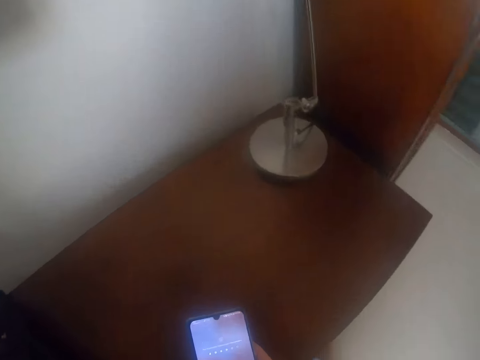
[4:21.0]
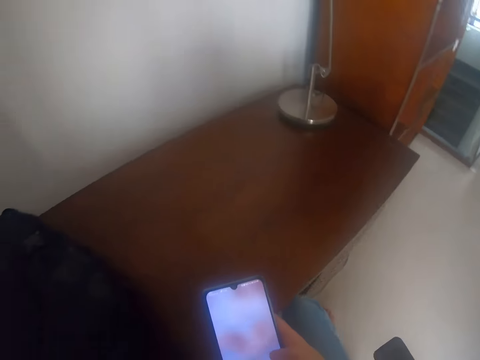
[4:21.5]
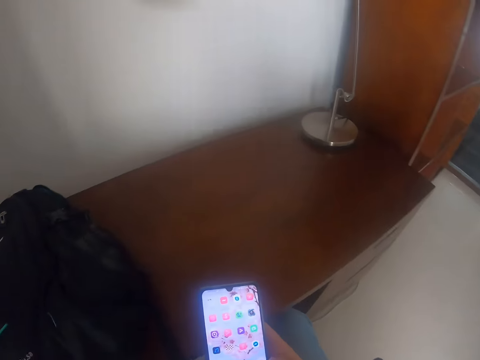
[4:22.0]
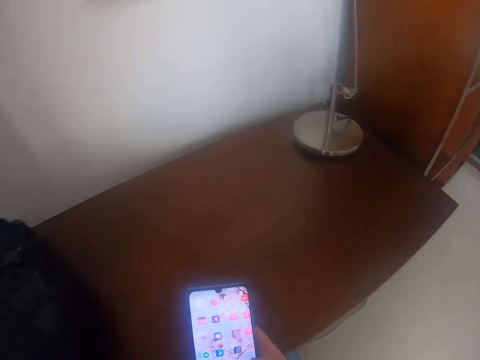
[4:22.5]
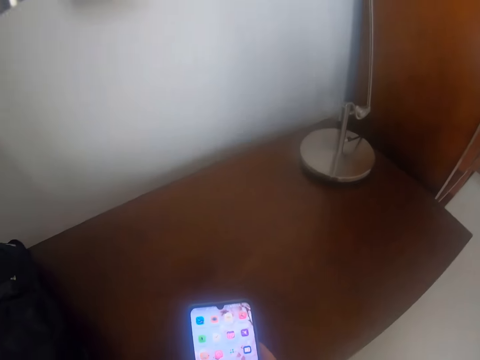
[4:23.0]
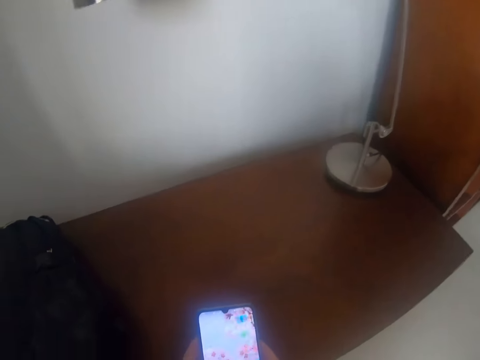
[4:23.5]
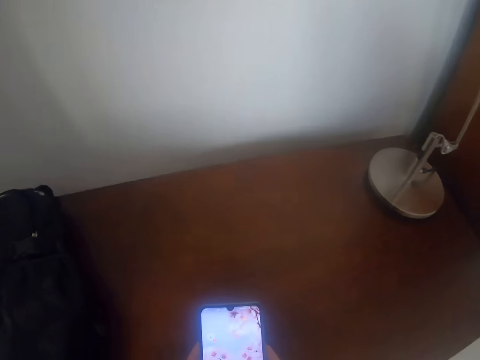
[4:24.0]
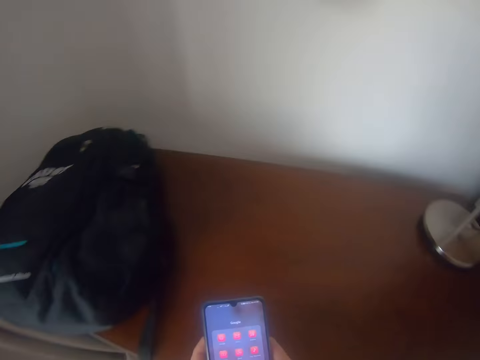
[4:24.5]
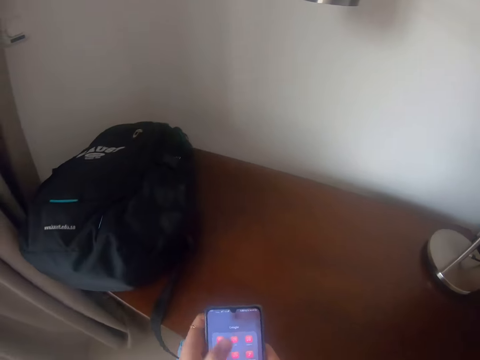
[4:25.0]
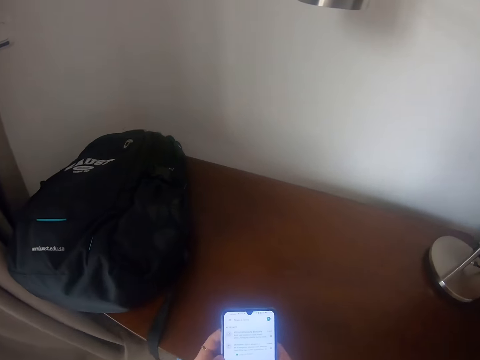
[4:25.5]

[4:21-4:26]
The camera wearer sits down on the chair.

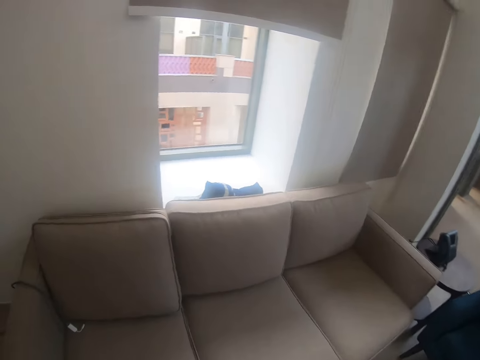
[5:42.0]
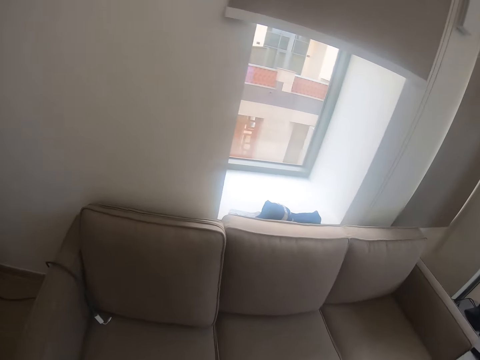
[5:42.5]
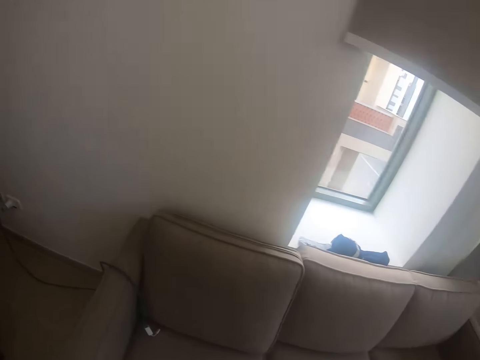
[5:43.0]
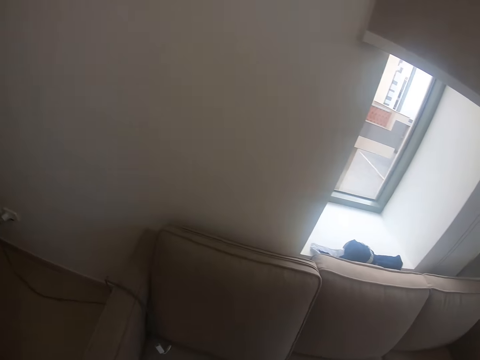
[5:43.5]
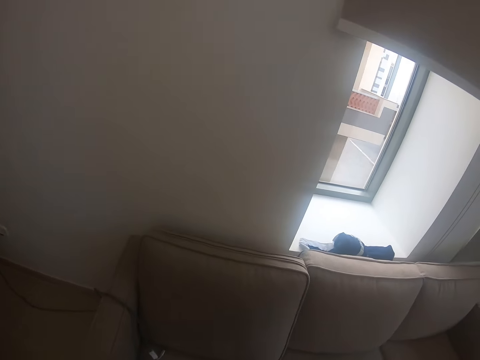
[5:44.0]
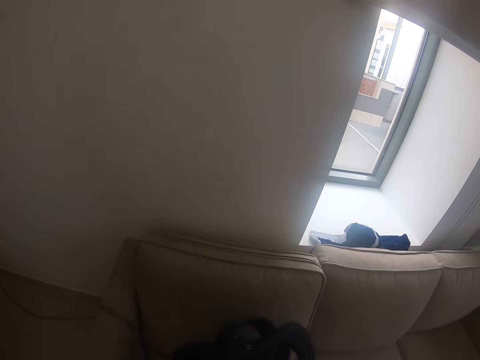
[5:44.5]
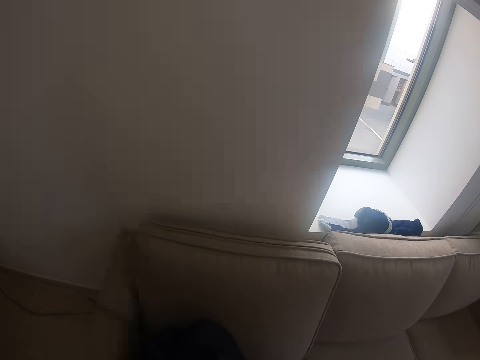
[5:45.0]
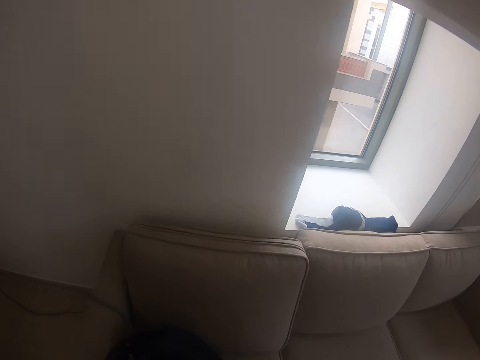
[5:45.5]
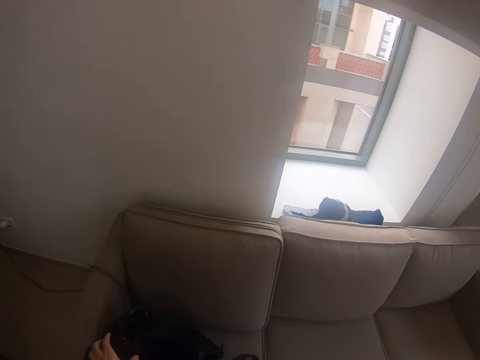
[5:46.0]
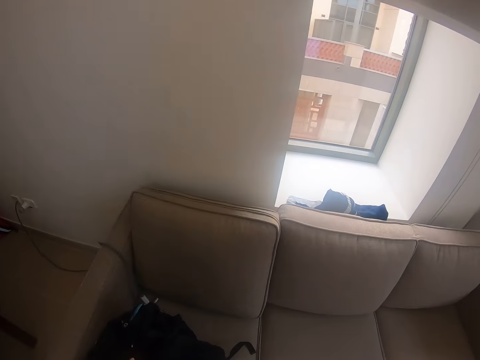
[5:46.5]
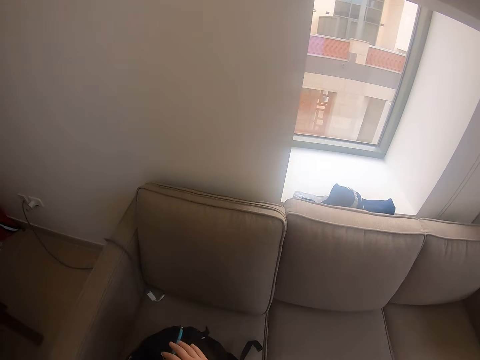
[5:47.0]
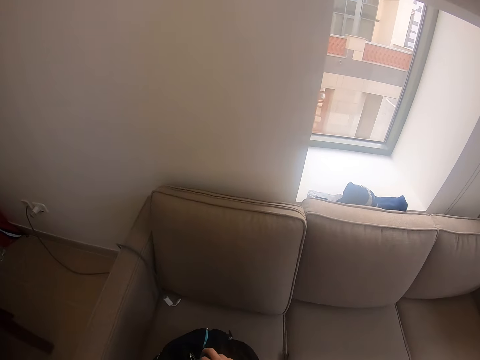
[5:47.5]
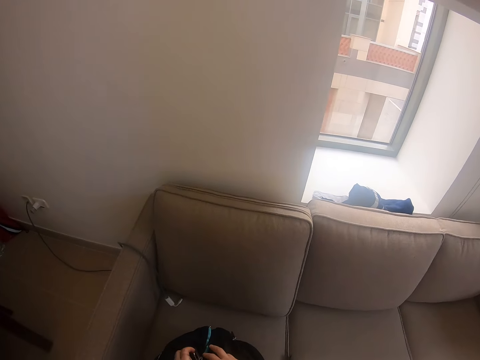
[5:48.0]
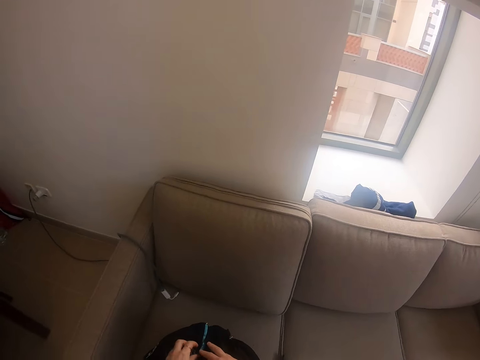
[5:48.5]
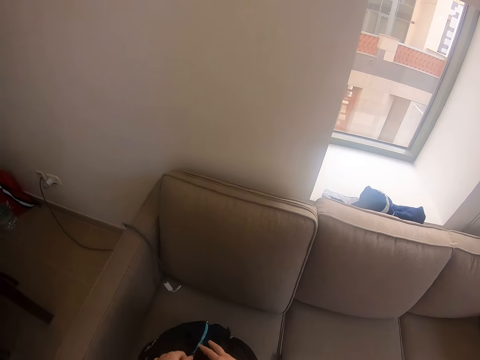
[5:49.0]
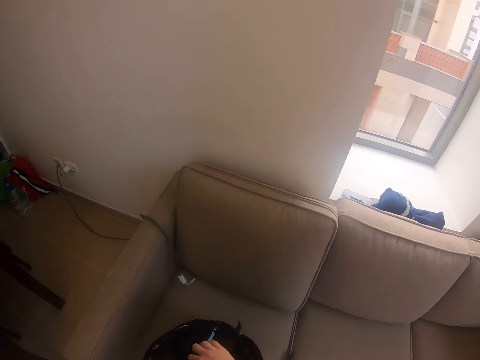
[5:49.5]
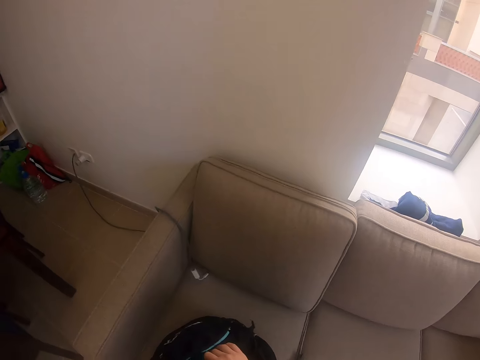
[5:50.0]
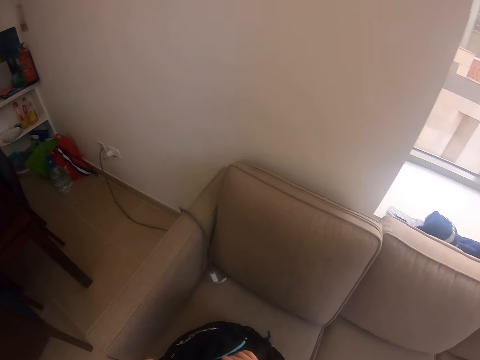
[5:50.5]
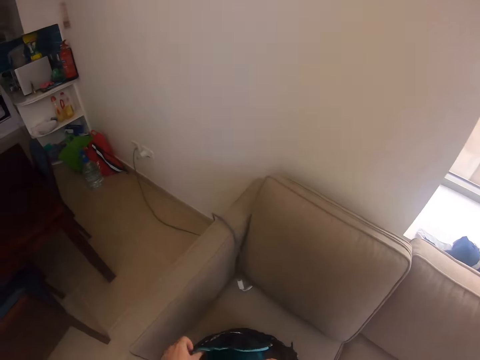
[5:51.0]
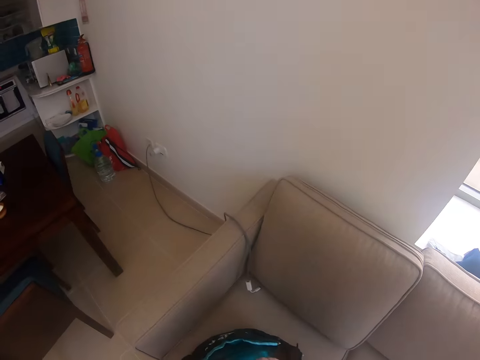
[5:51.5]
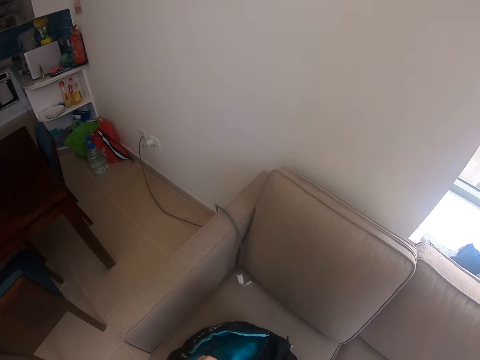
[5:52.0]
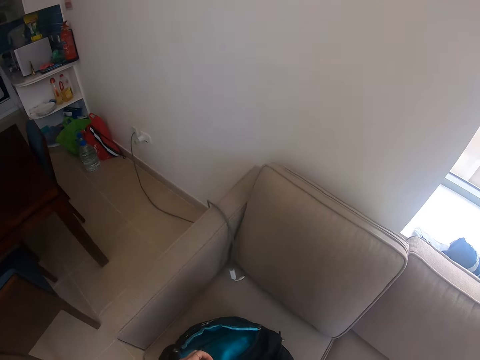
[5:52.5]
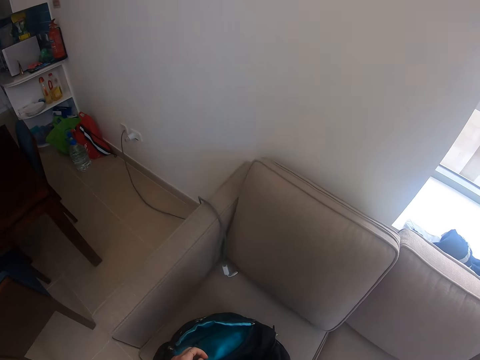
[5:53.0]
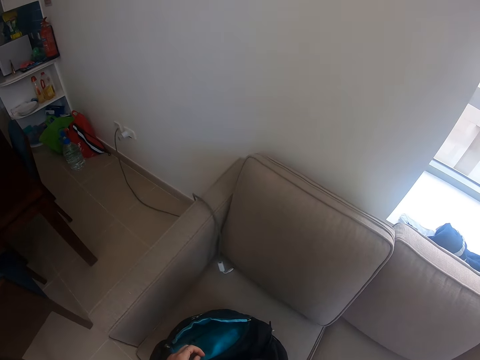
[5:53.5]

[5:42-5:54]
The camera wearer puts the bag on the couch or chair. They open the bag. They look in the bag.

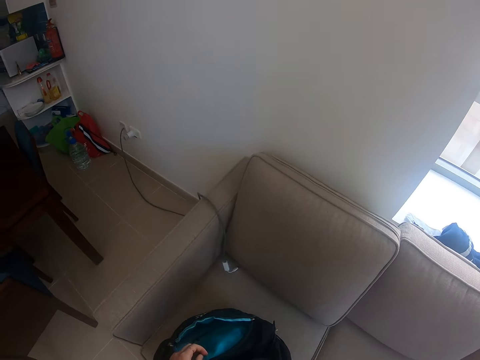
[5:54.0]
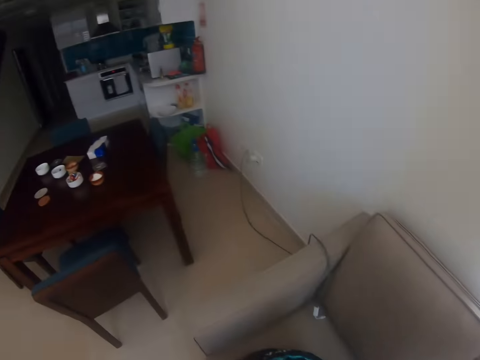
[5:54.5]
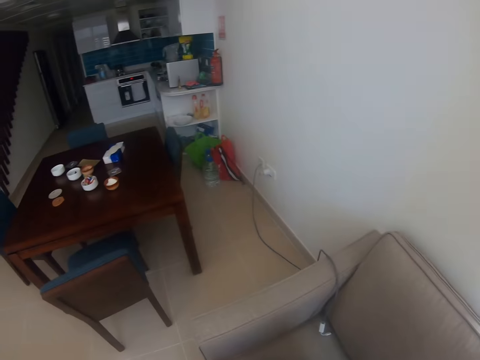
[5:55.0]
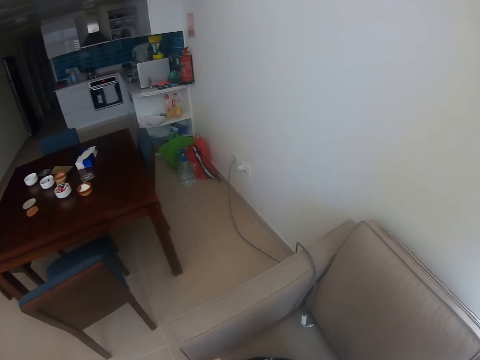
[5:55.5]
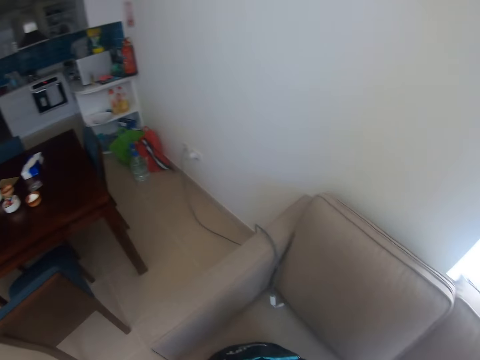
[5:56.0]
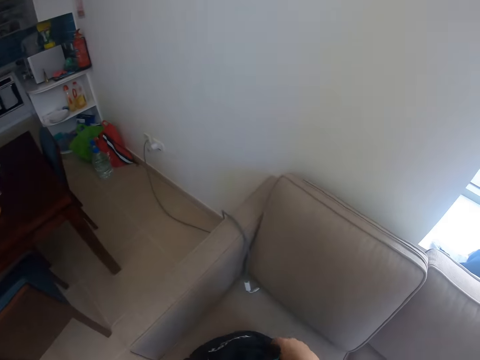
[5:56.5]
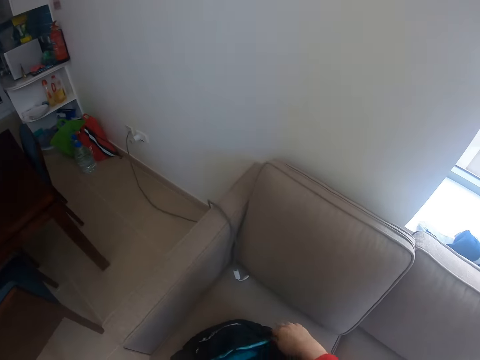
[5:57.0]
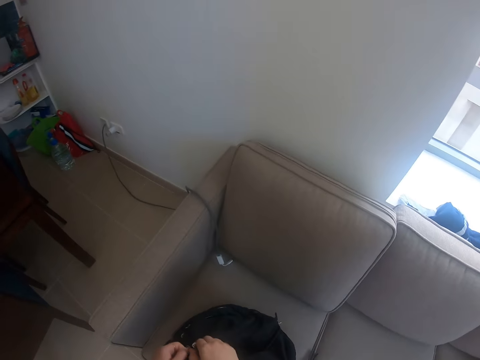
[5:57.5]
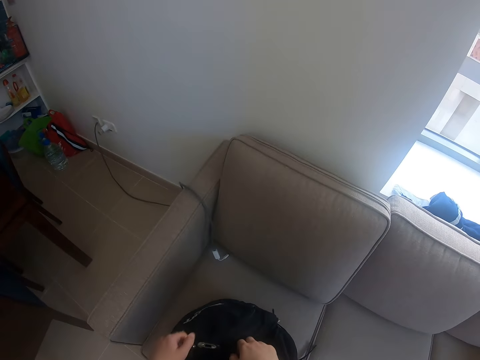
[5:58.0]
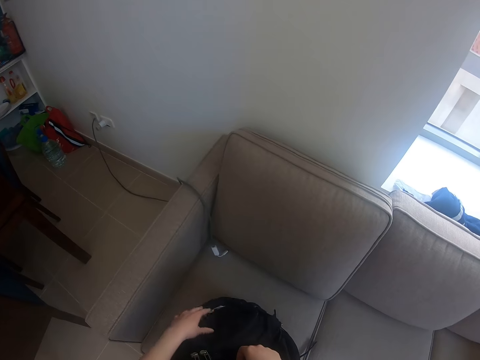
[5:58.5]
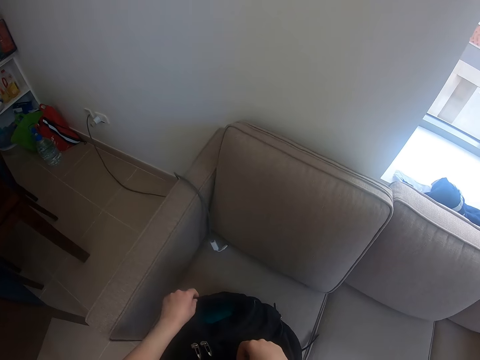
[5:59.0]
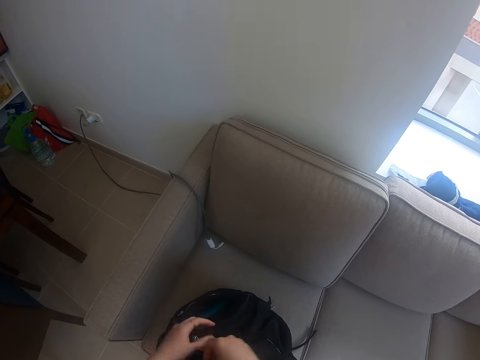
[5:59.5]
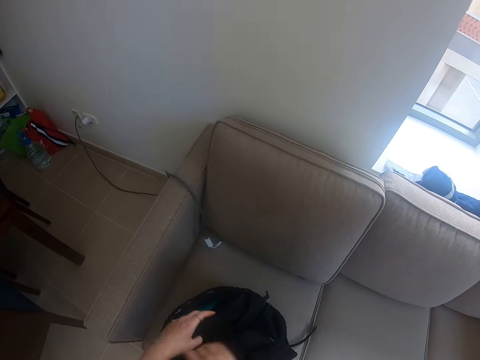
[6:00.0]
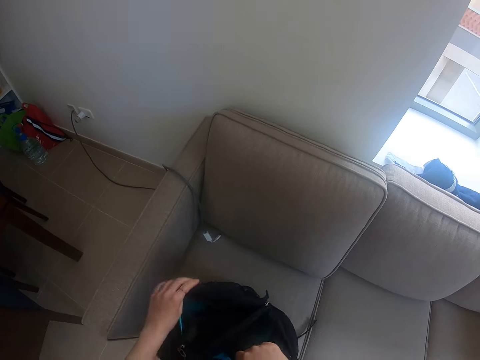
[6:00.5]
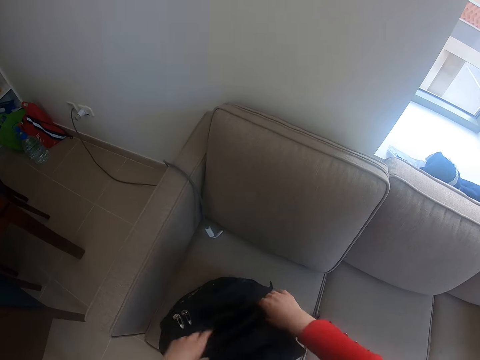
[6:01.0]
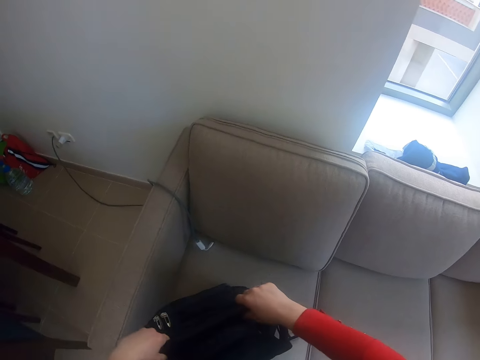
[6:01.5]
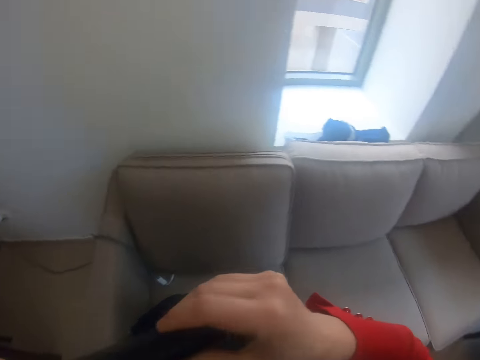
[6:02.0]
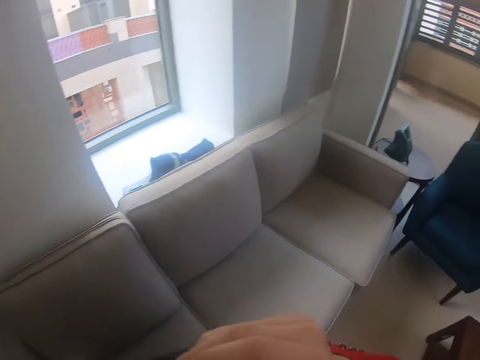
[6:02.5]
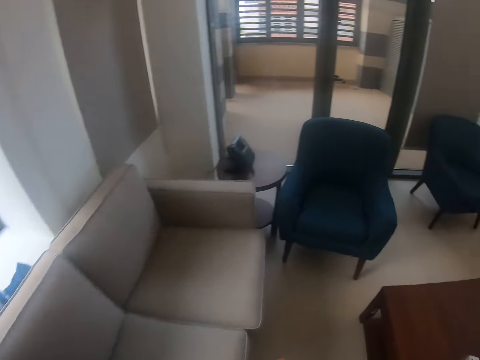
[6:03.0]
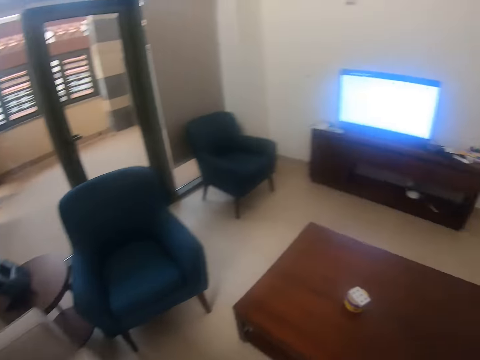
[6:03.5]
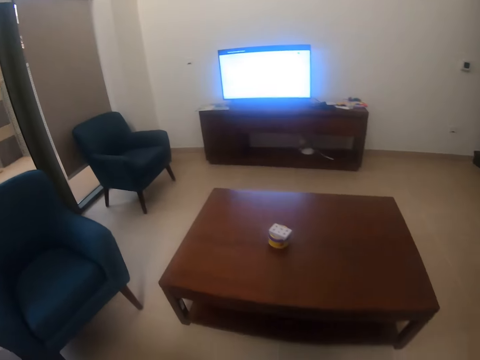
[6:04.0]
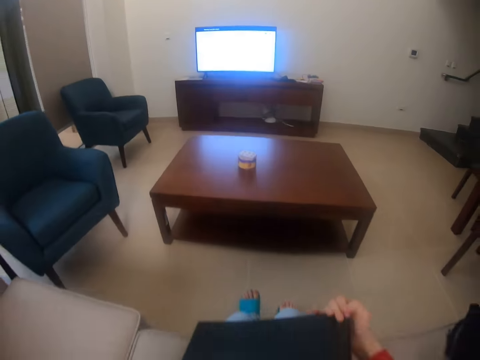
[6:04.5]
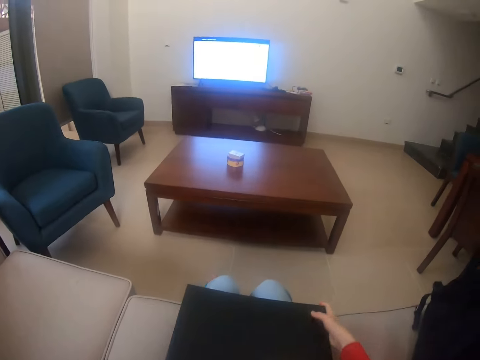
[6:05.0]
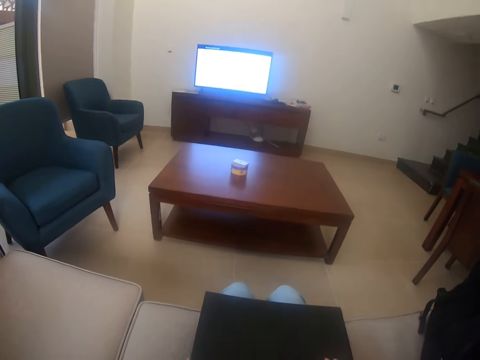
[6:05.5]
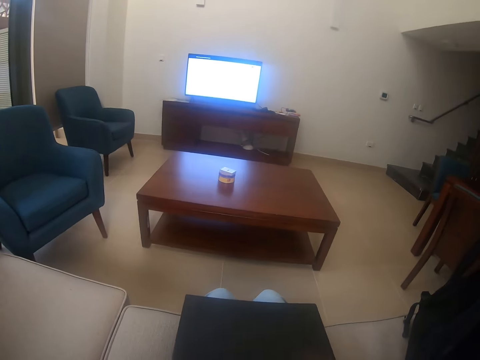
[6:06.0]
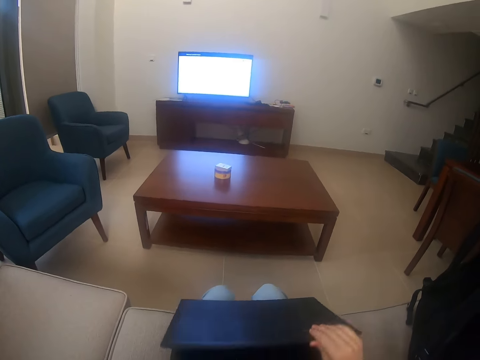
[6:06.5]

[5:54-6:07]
The camera wearer zips up the bag. They grab the laptop. They sit down on the couch or chair.
